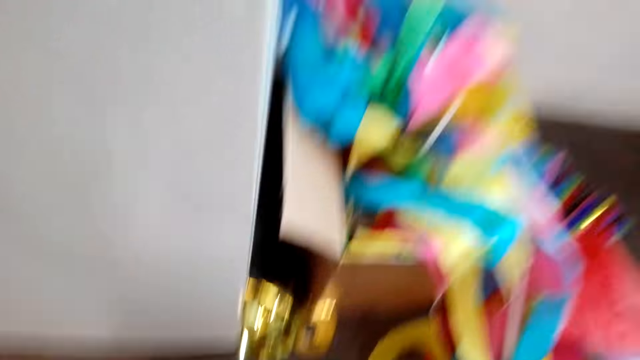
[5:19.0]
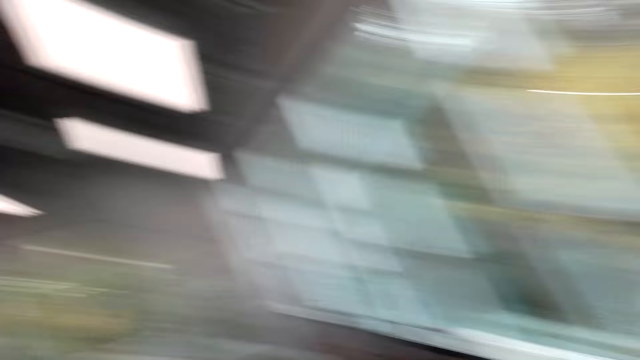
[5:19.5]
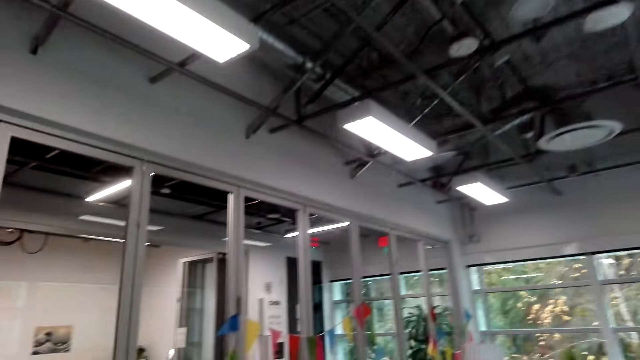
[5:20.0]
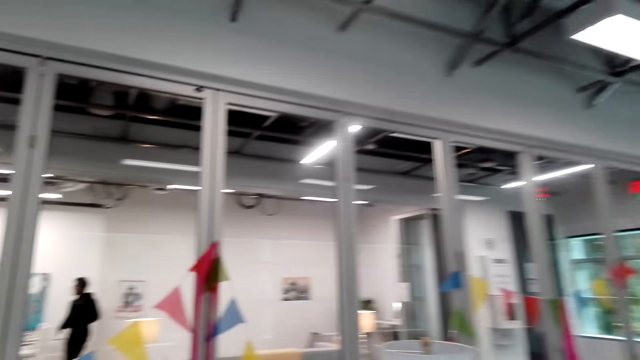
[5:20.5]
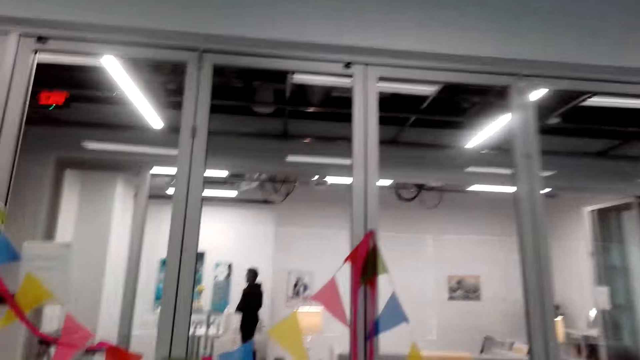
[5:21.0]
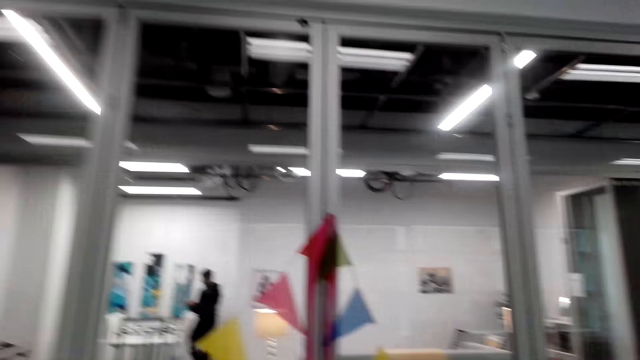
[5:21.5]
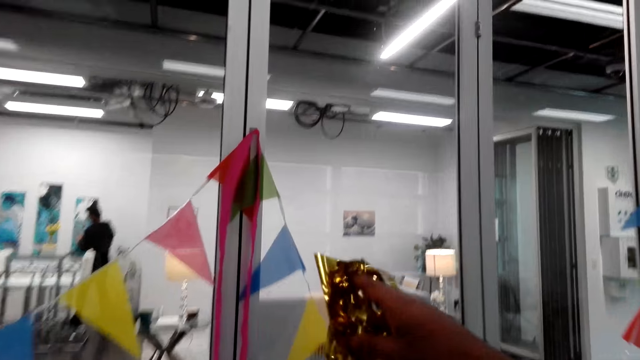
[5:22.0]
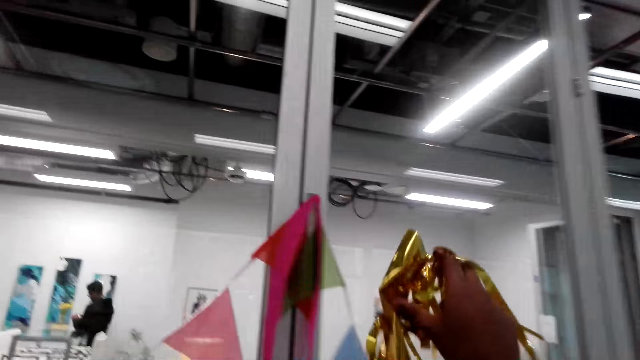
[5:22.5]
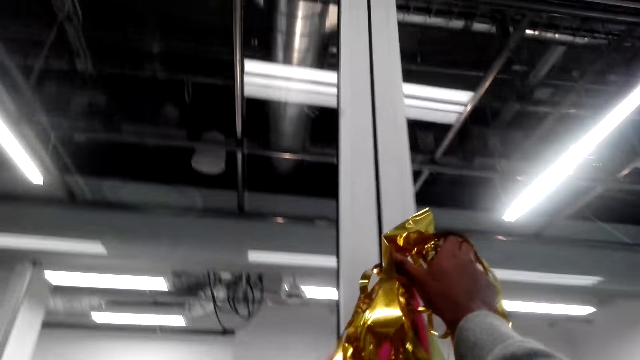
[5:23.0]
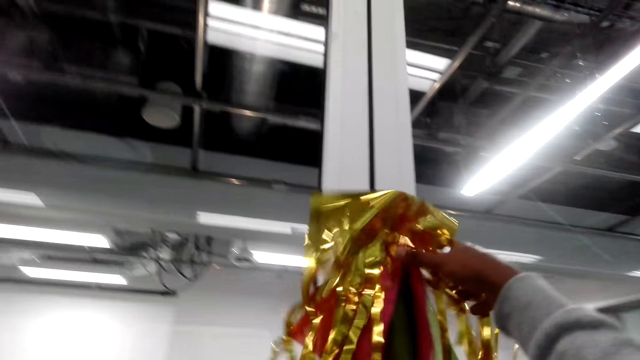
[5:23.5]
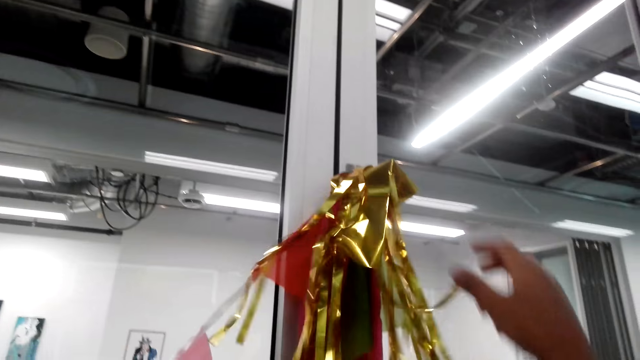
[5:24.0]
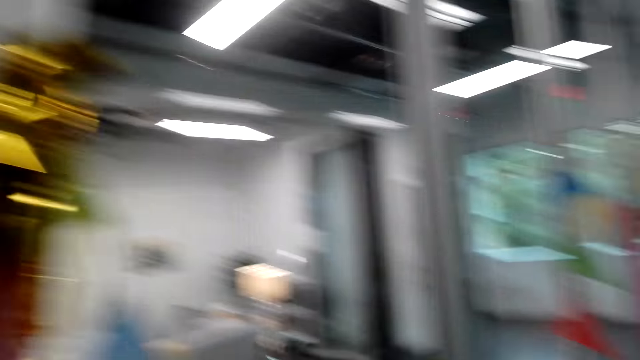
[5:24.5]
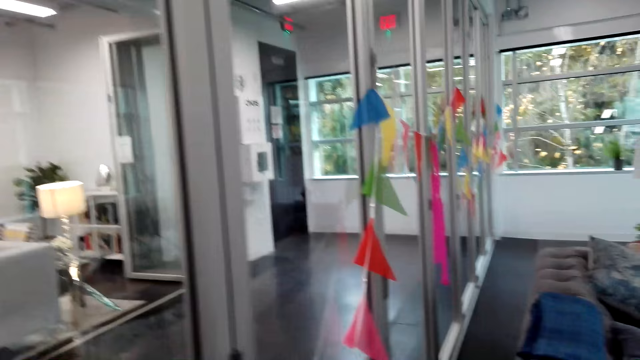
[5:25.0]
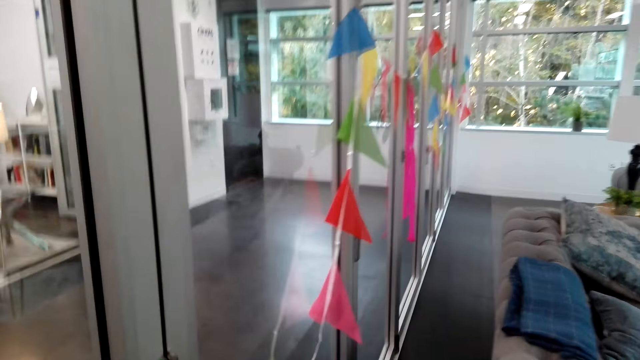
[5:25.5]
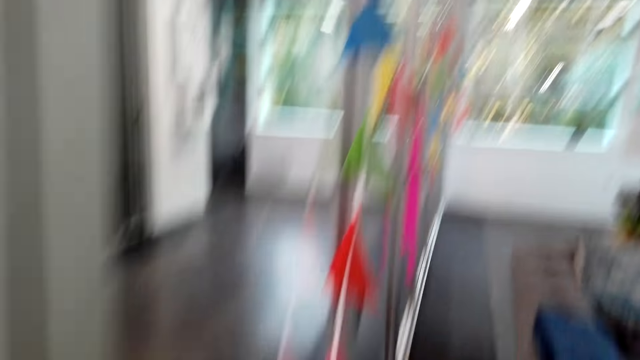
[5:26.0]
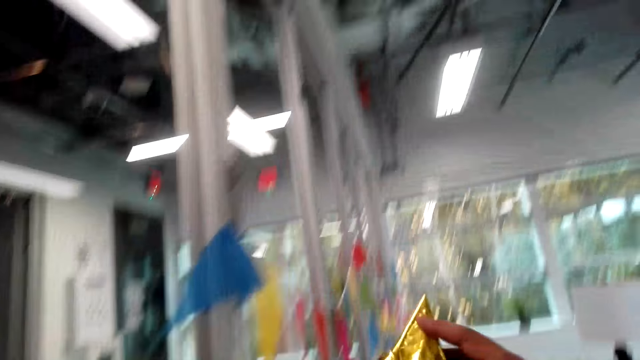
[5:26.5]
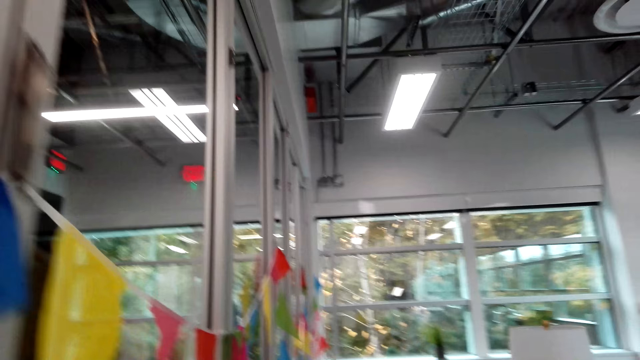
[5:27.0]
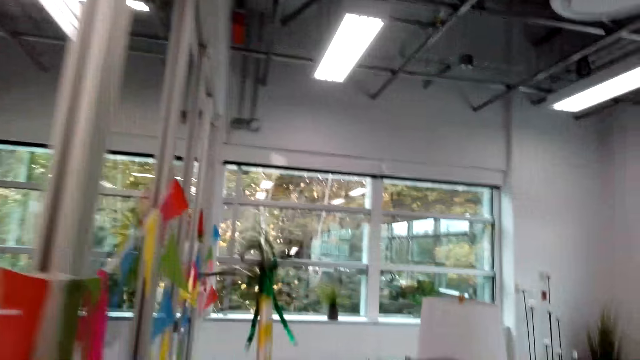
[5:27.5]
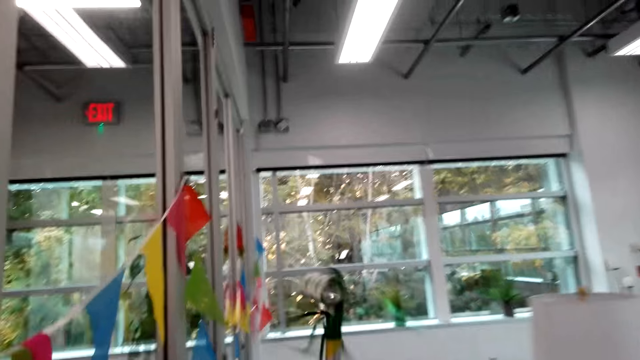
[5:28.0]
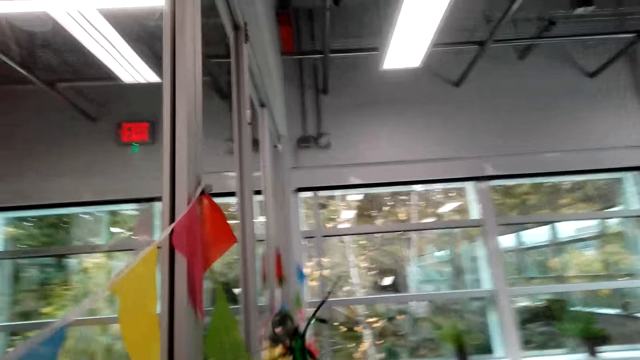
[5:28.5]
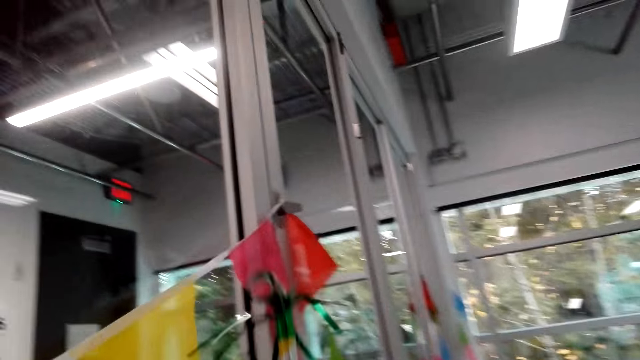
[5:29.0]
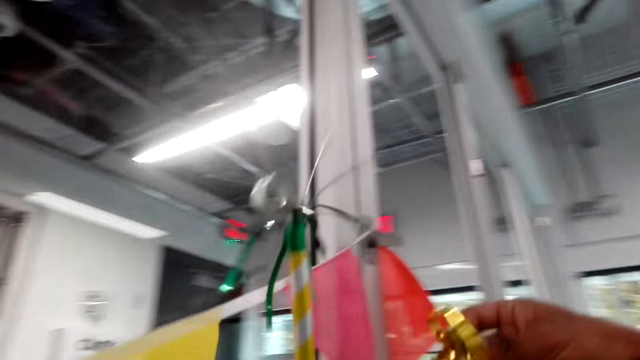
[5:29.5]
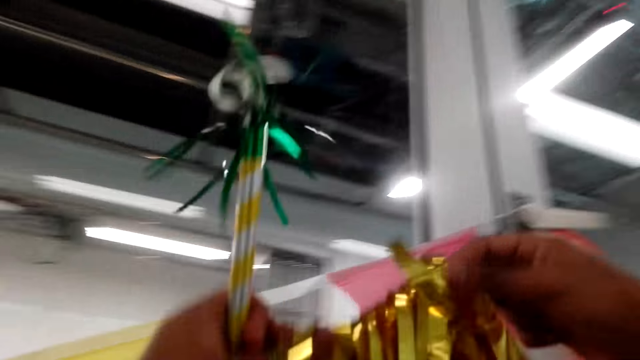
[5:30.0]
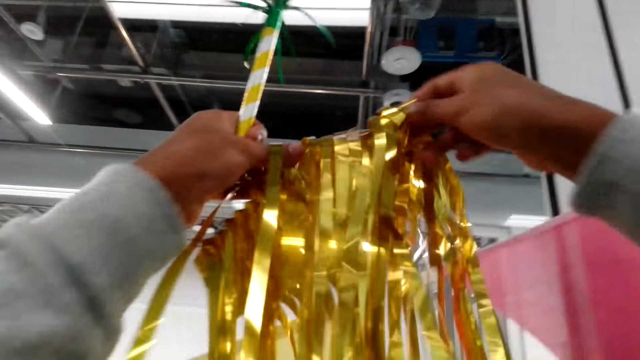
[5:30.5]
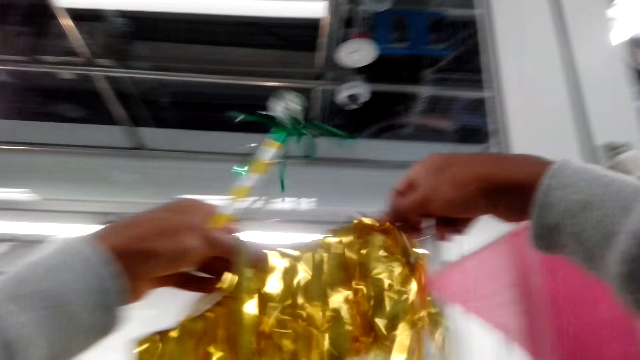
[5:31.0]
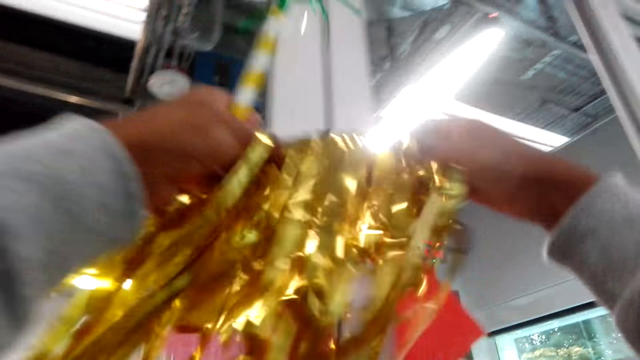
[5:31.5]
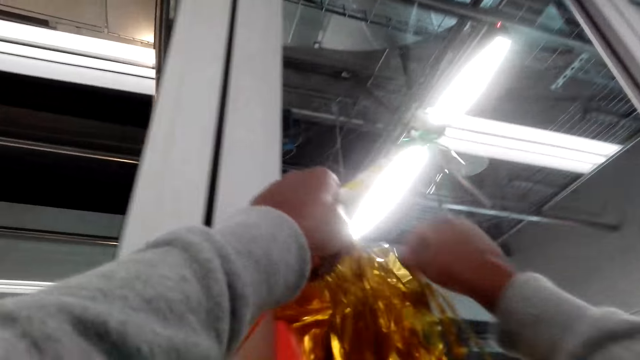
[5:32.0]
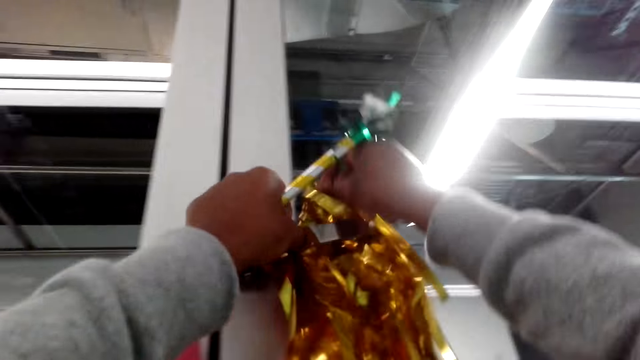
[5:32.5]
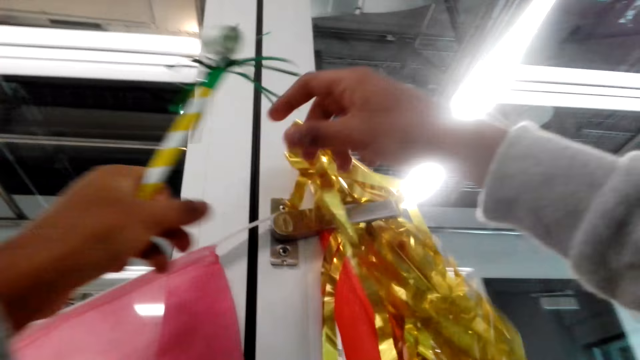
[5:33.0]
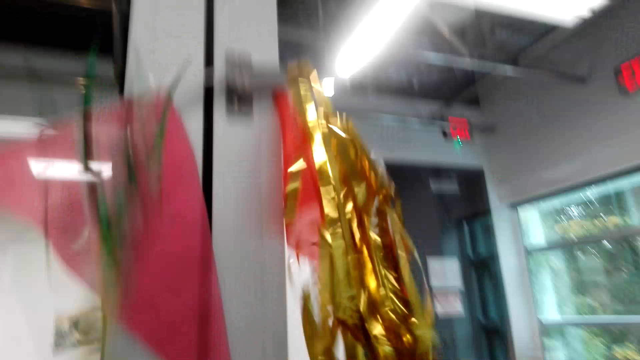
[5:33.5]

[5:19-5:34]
The camera wearer walks. He picks another decorative ribbon from the floor and hangs the decorative ribbon on the wall. He walks. He stretches another decorative ribbon in his hands. He shakes a decoration on his hands. He hangs the decorative ribbon on the wall.

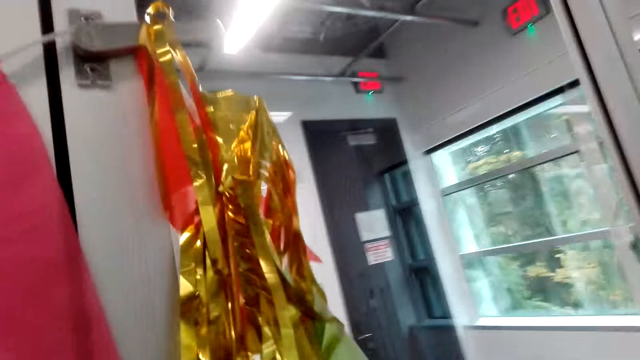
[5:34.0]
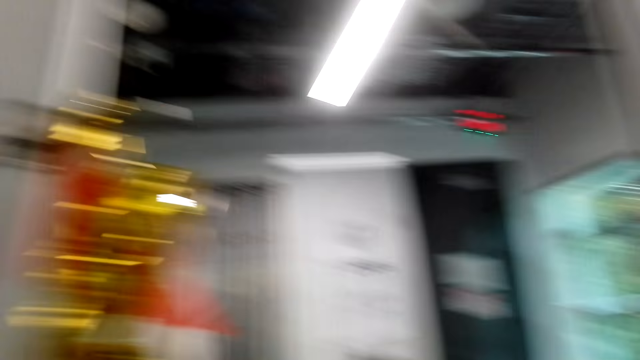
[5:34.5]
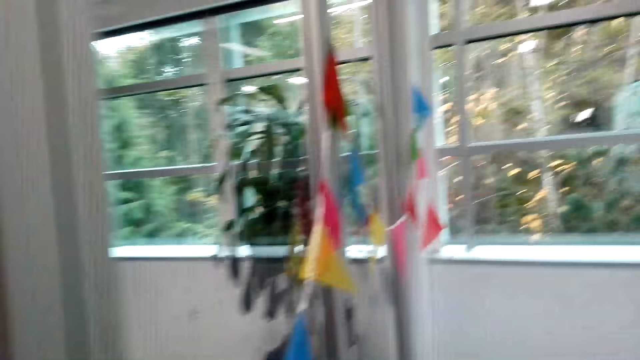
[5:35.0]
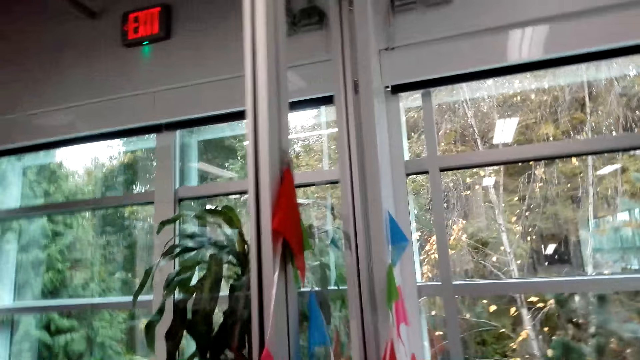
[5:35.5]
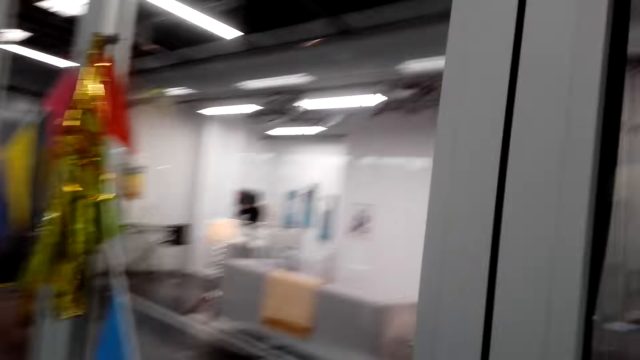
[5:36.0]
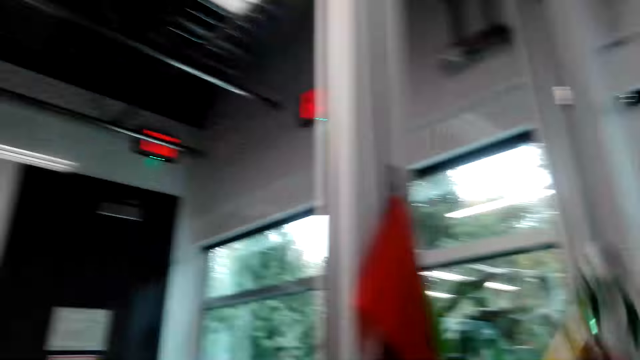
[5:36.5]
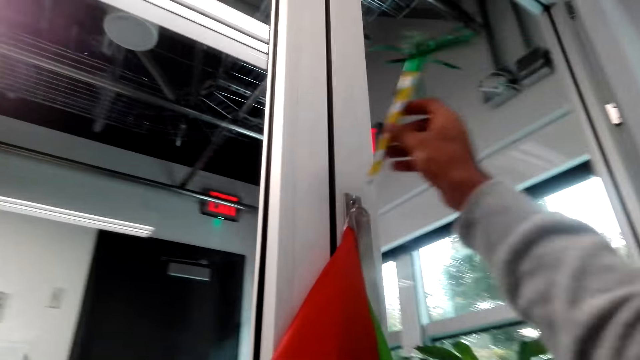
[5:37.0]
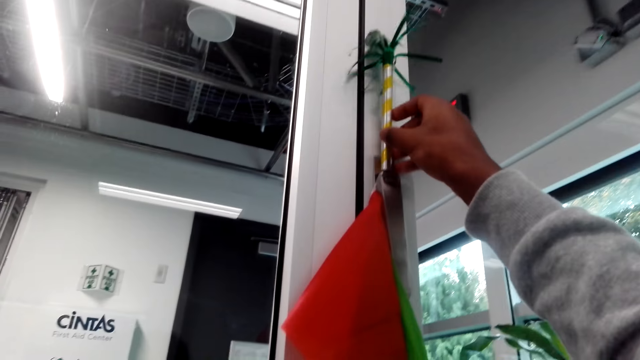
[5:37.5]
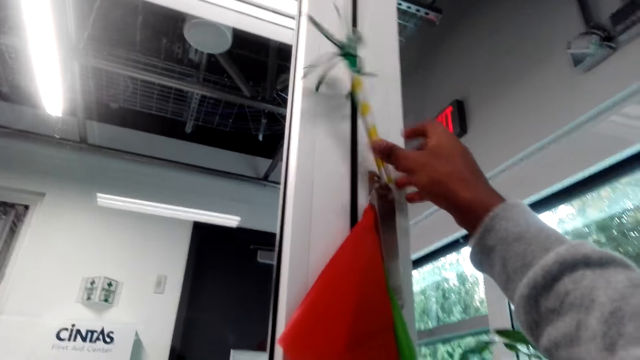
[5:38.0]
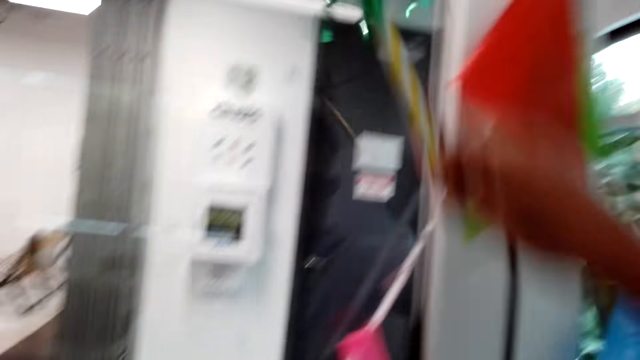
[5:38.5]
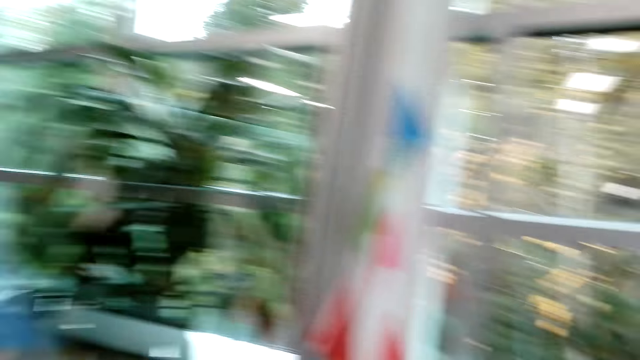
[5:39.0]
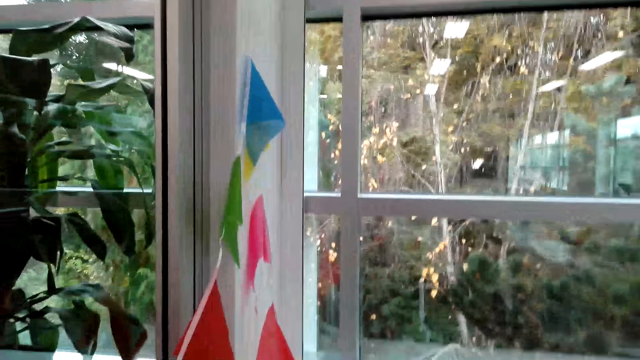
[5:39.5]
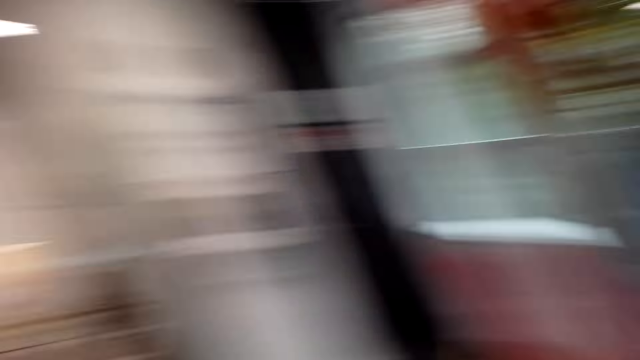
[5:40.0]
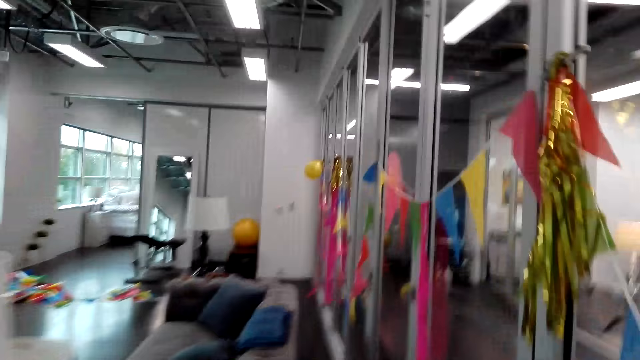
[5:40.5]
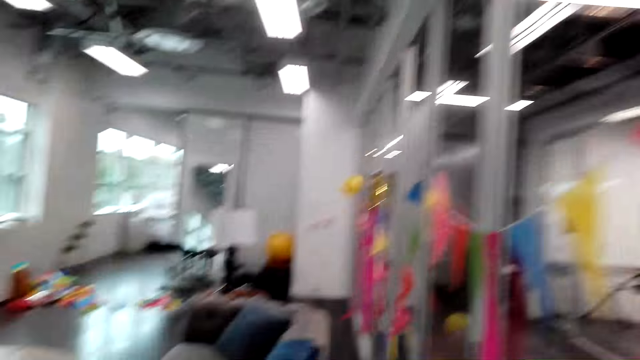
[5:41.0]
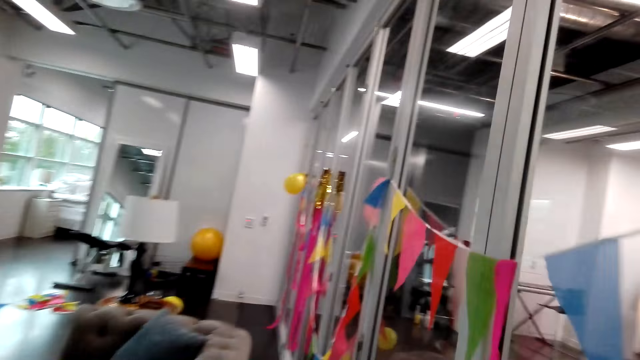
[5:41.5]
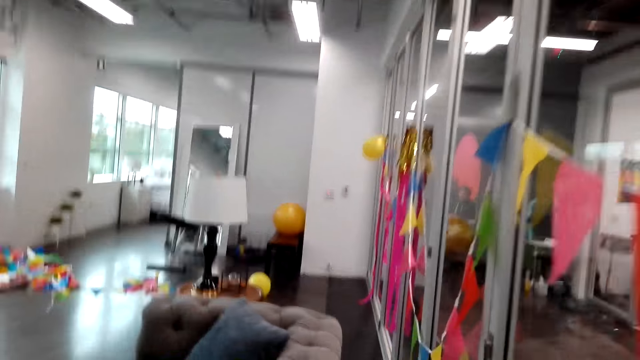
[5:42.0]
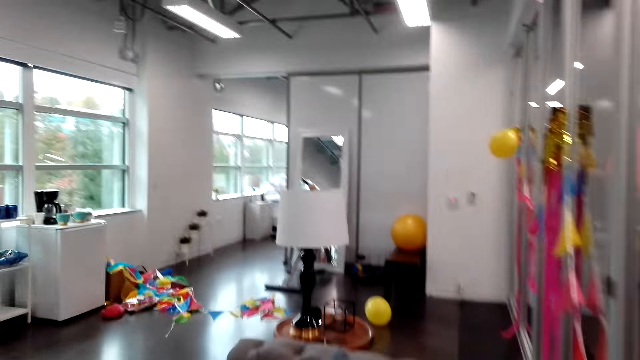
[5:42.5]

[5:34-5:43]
The camera wearer walks and looks around. They hang another decorative item on the wall. They pick the decorations on the window and look outside the window. They walk.
